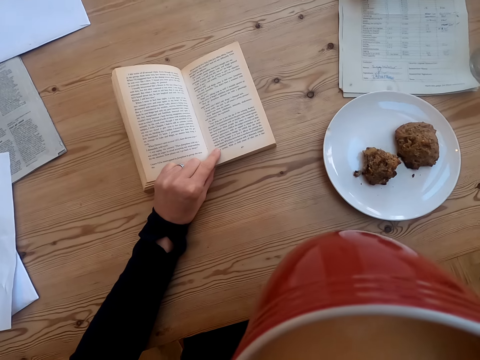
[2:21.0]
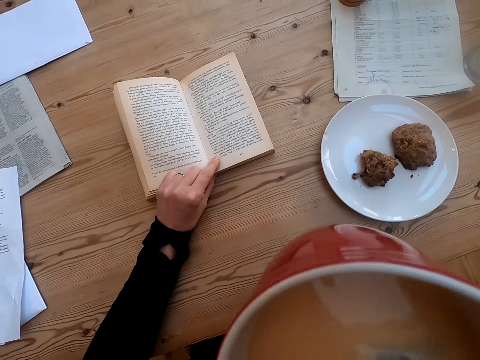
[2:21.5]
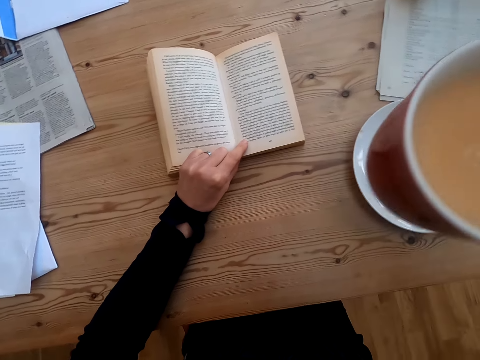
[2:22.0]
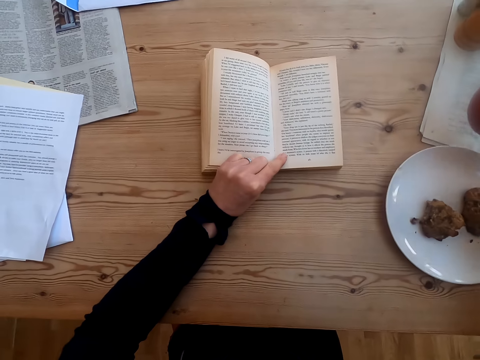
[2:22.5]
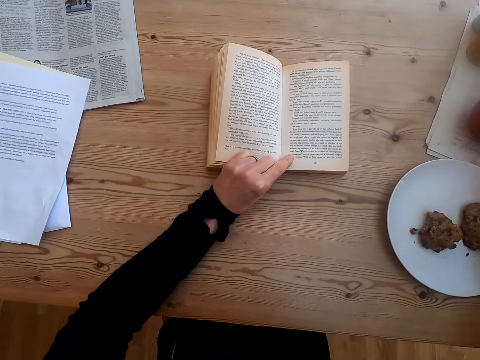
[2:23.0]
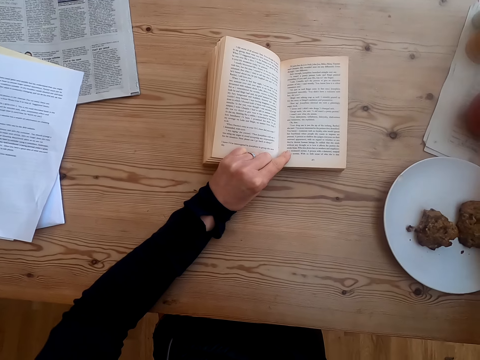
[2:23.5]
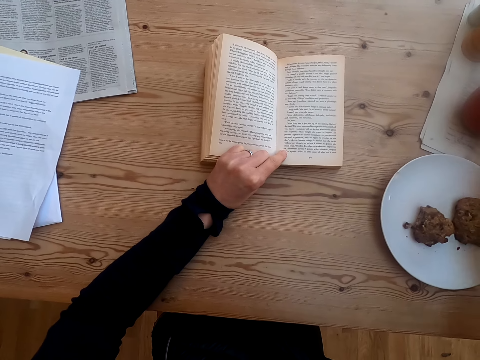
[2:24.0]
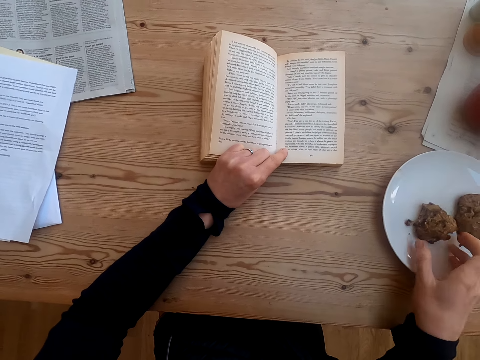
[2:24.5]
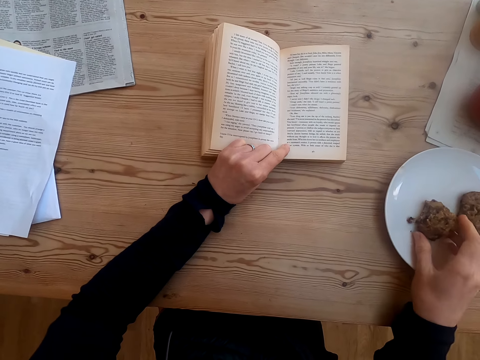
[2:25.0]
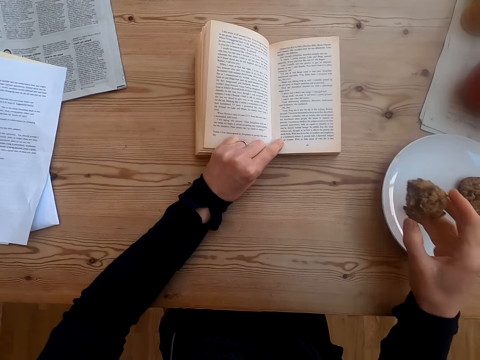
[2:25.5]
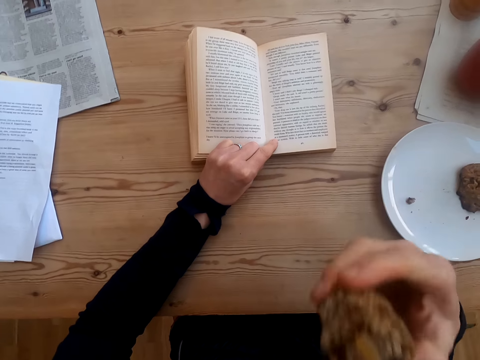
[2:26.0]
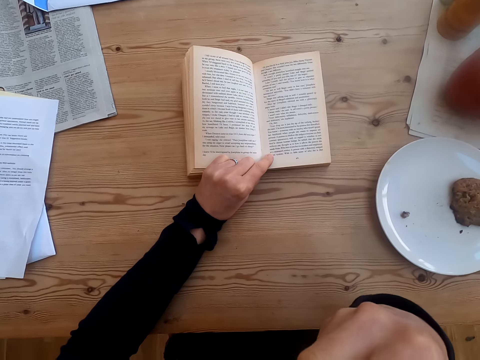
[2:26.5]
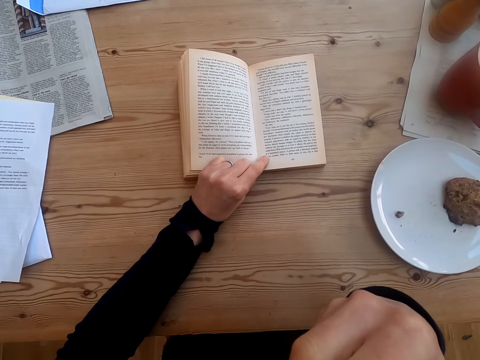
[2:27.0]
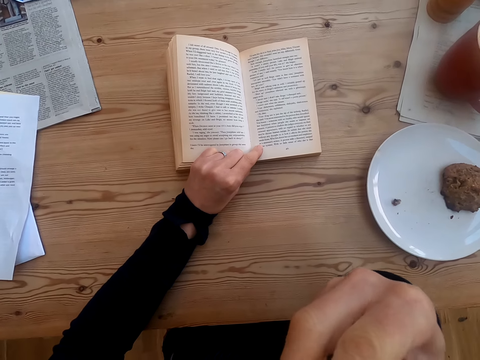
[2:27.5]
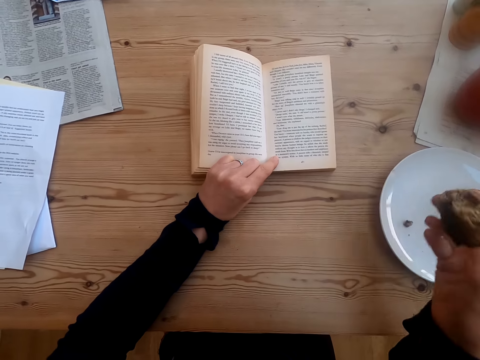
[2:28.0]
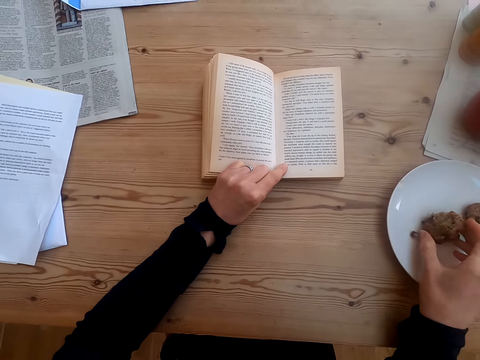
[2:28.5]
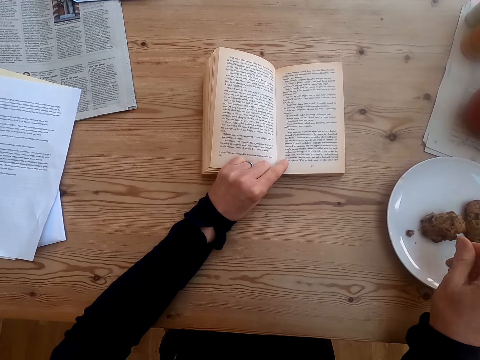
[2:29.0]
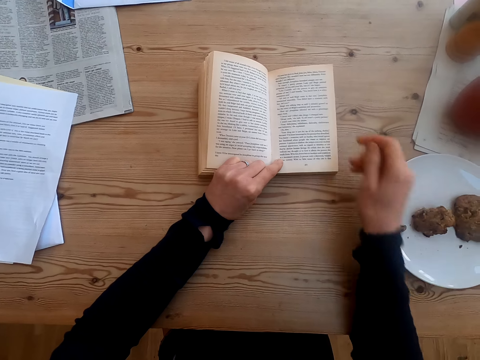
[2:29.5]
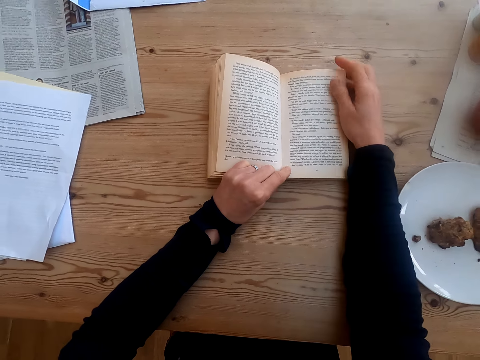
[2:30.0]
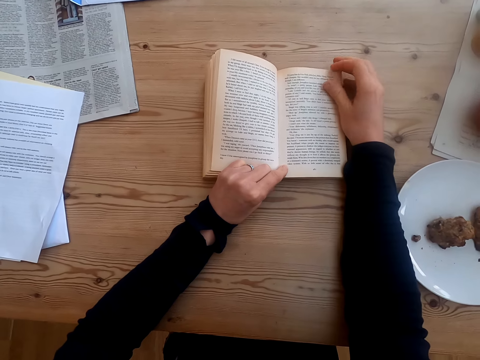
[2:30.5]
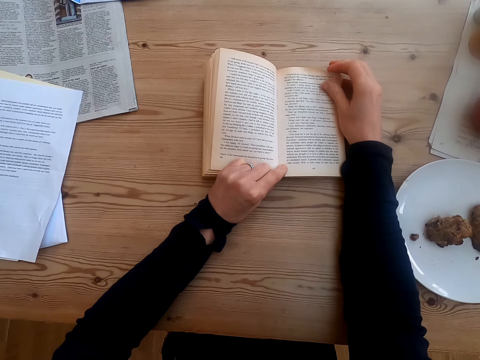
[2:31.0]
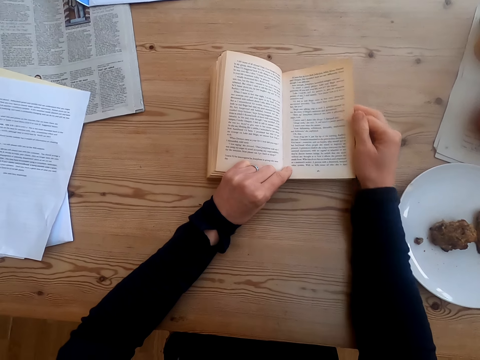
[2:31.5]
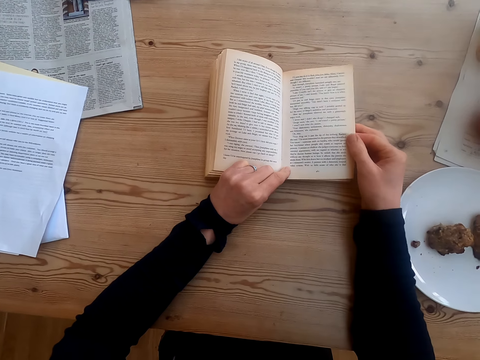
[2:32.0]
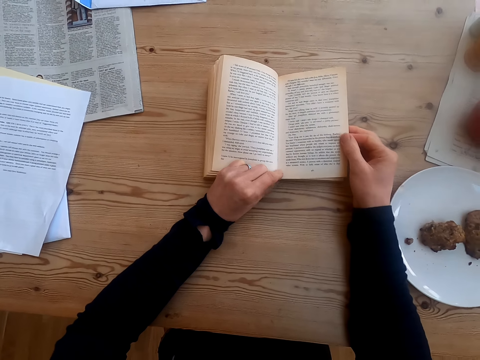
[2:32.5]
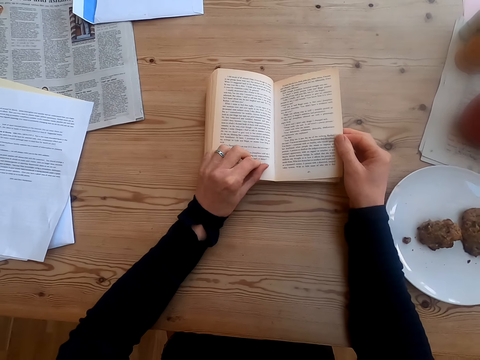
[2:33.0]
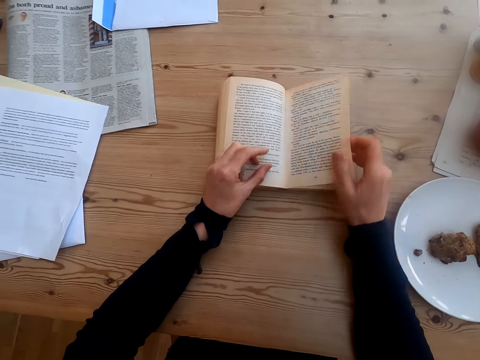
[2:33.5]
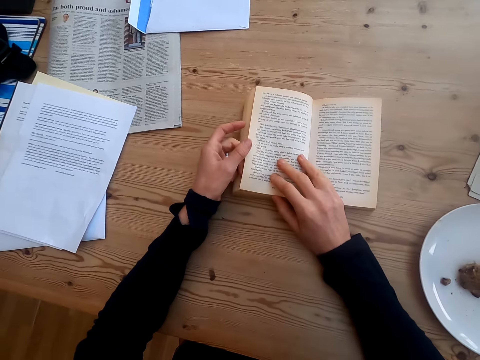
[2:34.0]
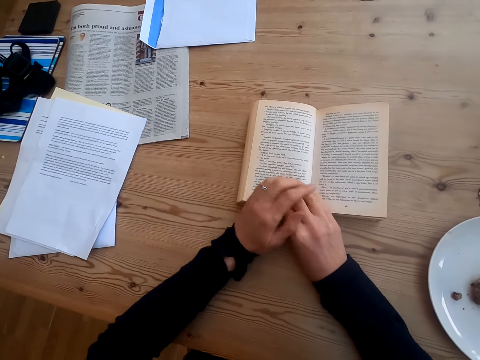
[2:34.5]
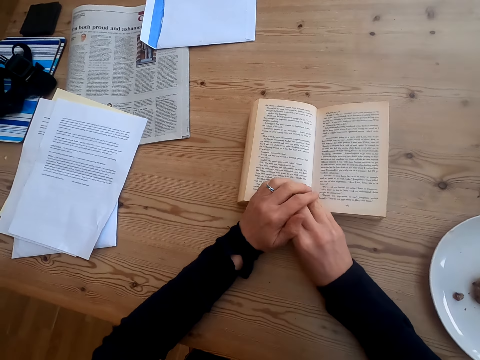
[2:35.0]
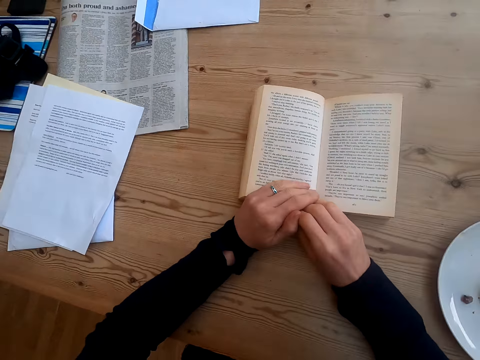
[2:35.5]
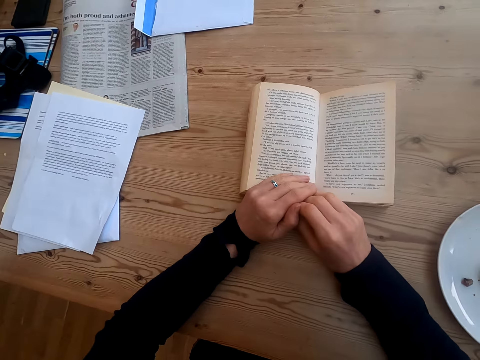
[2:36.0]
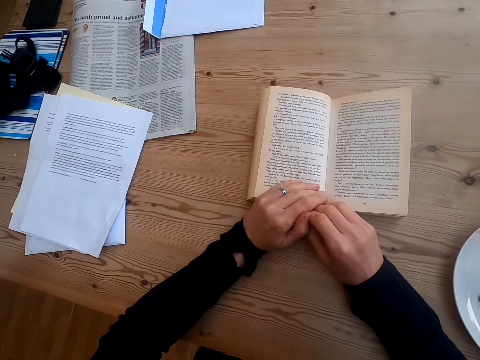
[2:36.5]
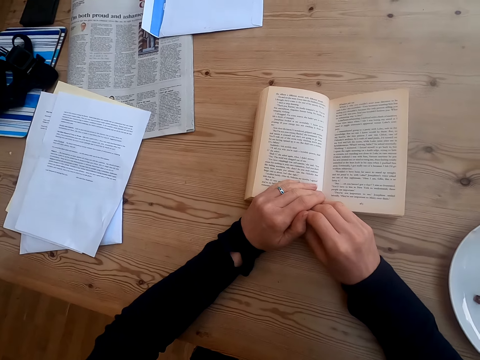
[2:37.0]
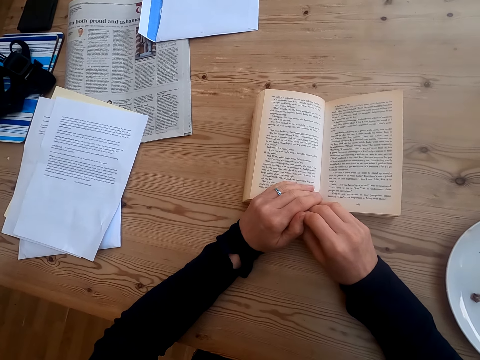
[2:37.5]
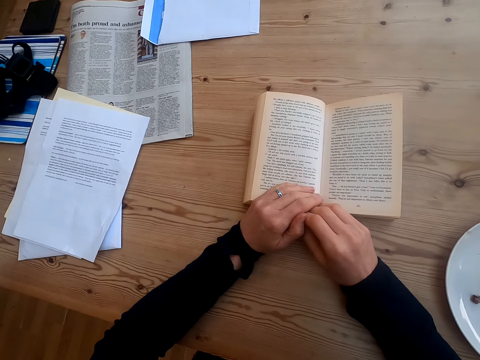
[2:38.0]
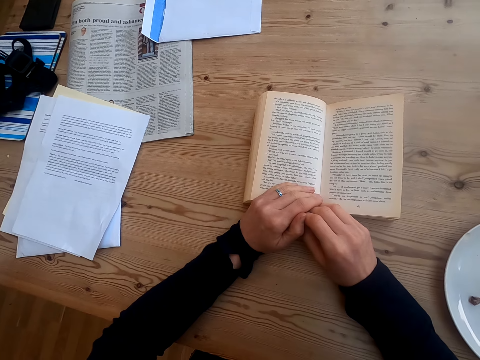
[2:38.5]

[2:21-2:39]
The camera wearer puts a cup of tea on the table. They pick up food on the plate. They bite the food. They put the food on the plate. They twist their fingers. They place their hand on the table. They hold a book page. They read the book. They flip a page of the book. They read the book.

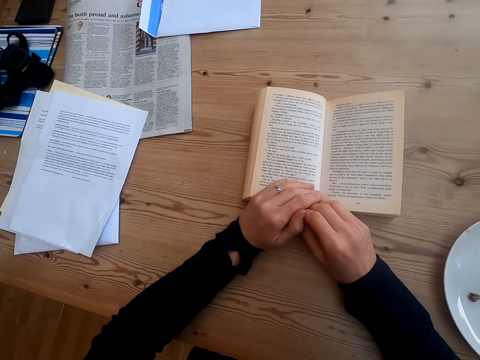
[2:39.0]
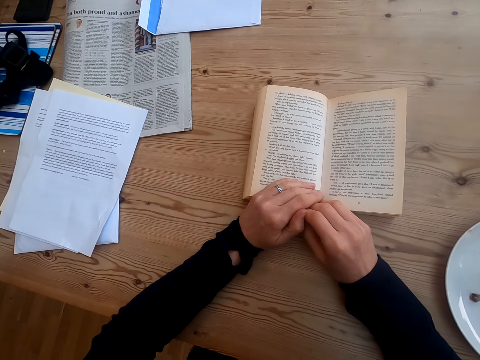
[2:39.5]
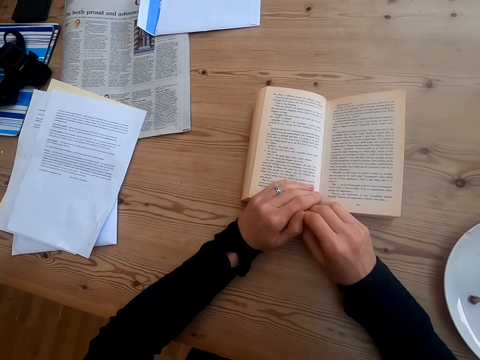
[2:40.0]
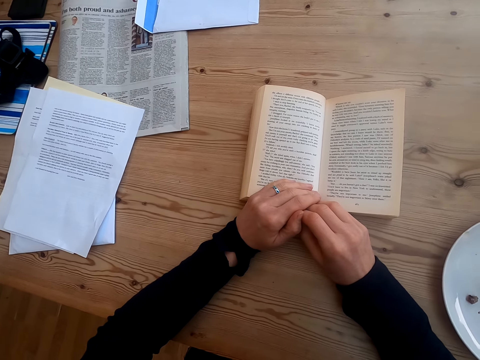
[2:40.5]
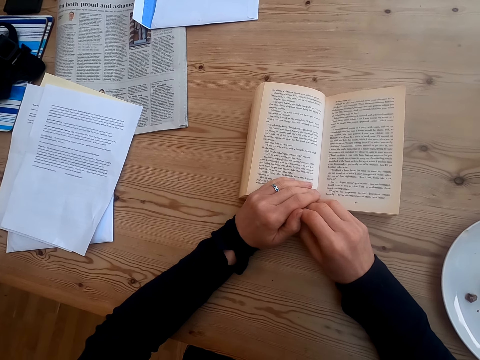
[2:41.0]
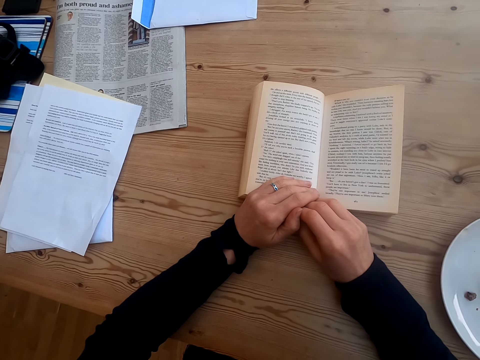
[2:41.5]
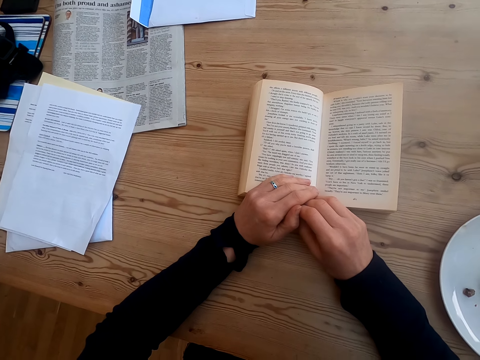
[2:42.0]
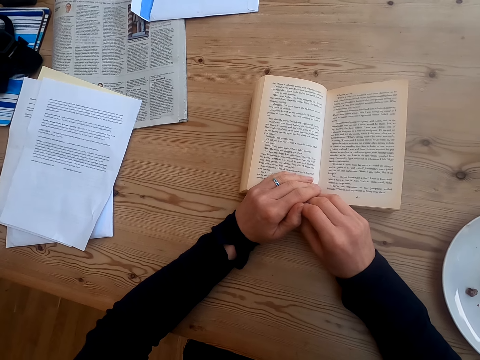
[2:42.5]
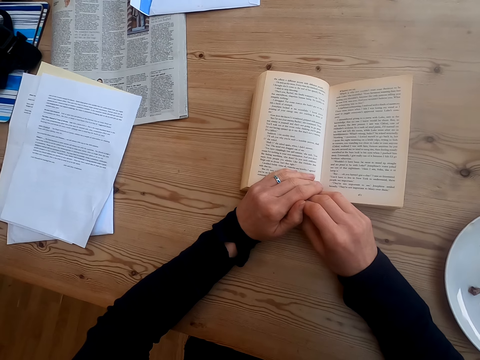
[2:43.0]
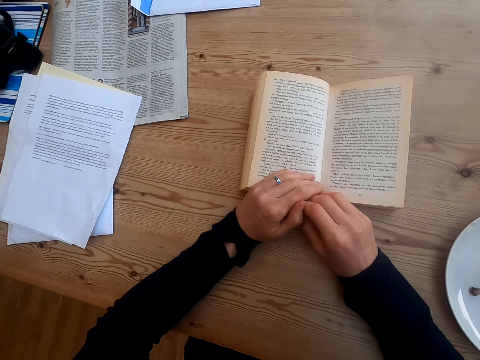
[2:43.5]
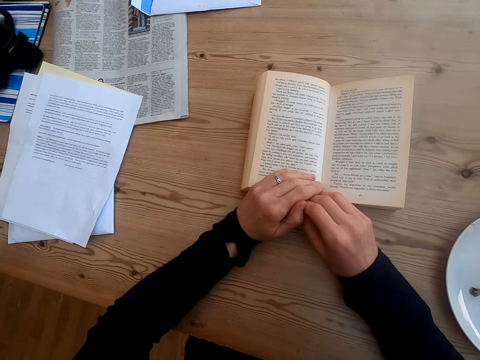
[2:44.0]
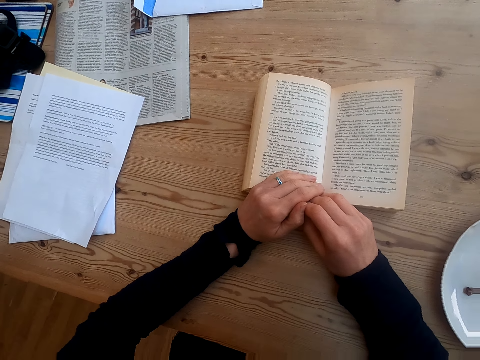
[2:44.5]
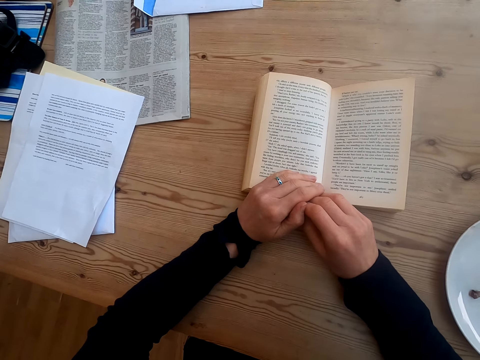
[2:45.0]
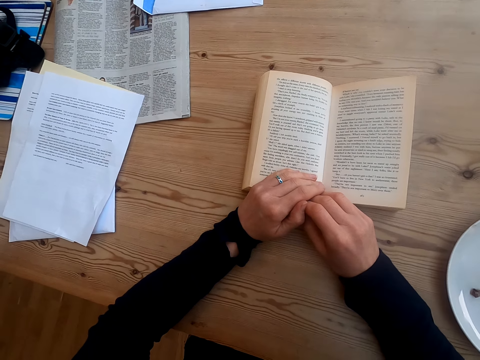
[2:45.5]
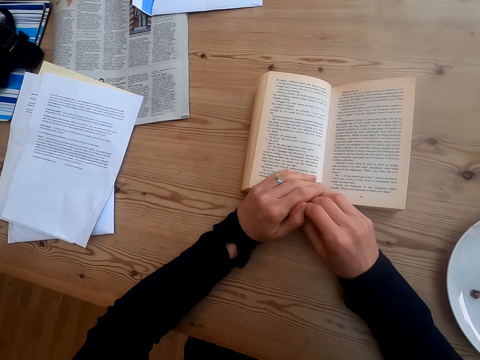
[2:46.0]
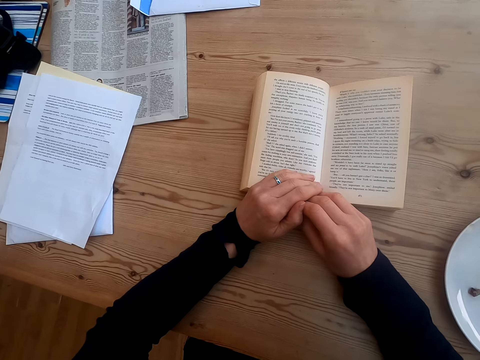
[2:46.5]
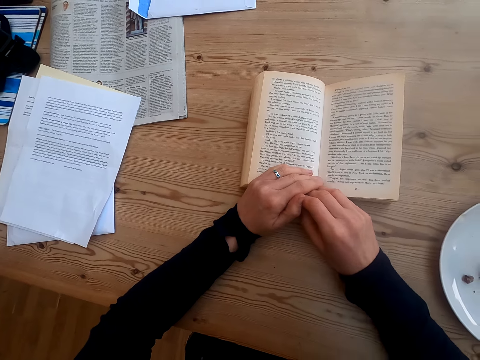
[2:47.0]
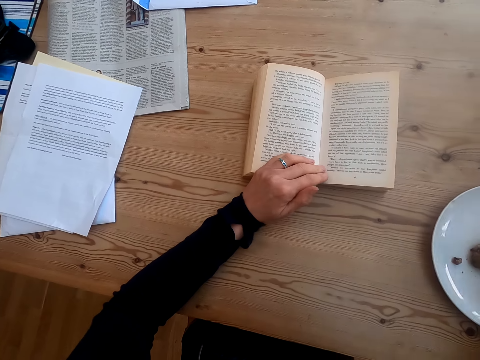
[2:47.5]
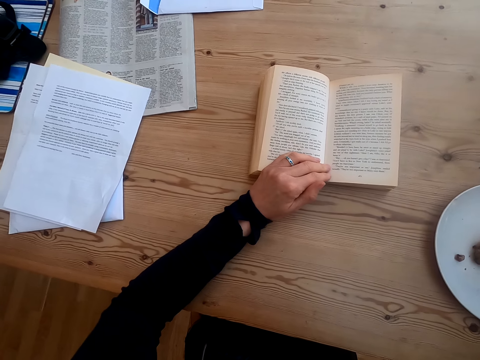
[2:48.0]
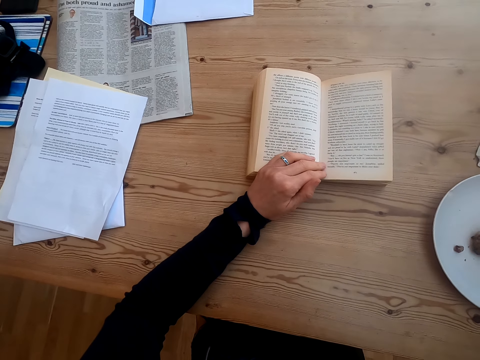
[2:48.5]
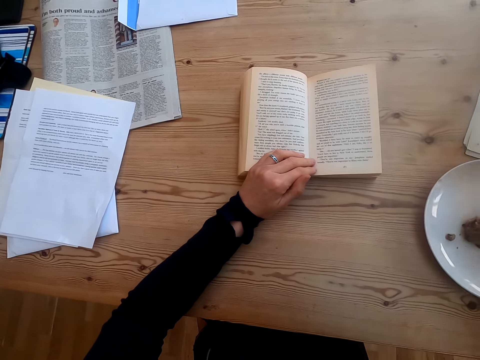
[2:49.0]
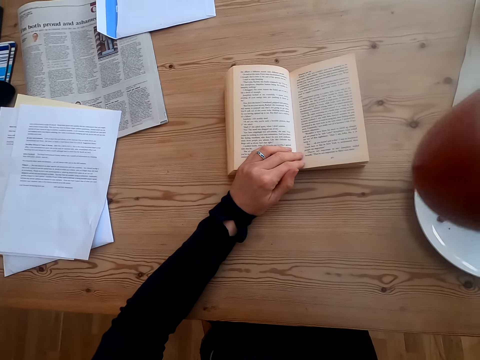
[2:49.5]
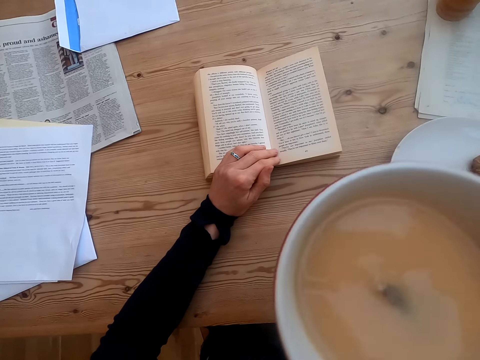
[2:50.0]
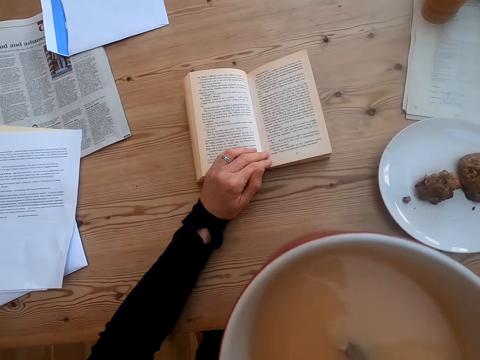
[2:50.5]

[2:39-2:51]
The camera wearer moves their hand. They pick up a cup of tea on the table.
